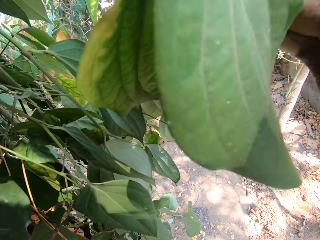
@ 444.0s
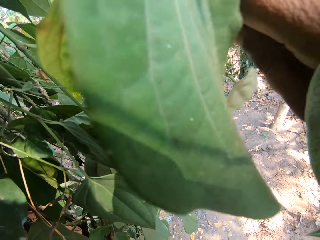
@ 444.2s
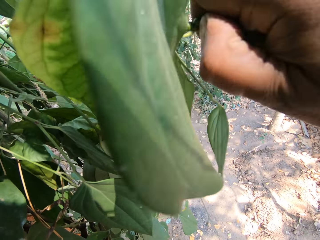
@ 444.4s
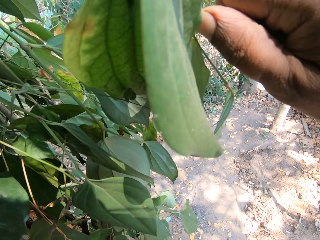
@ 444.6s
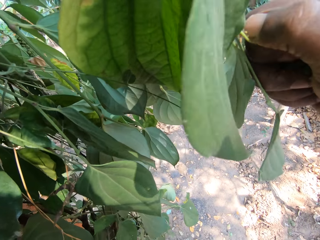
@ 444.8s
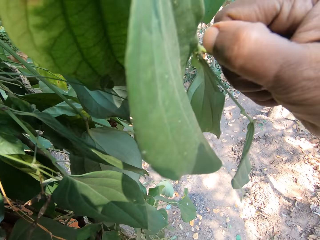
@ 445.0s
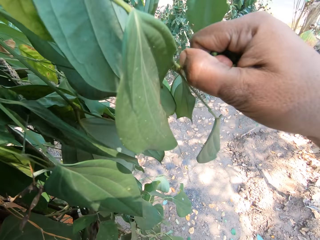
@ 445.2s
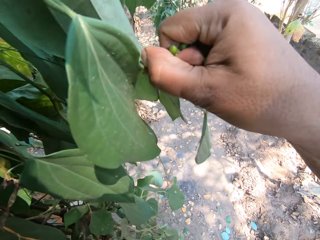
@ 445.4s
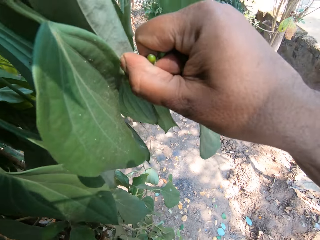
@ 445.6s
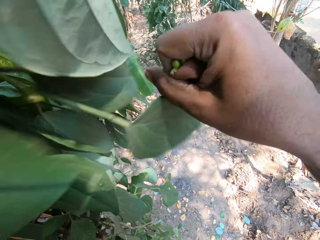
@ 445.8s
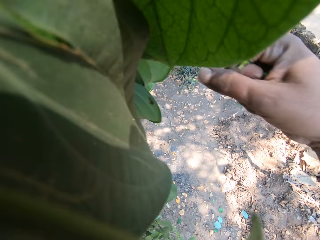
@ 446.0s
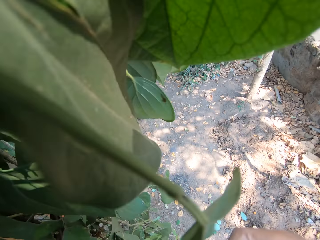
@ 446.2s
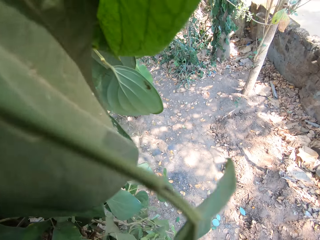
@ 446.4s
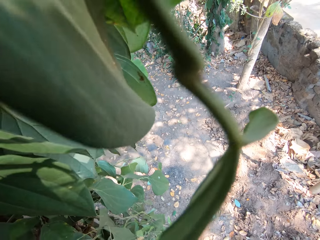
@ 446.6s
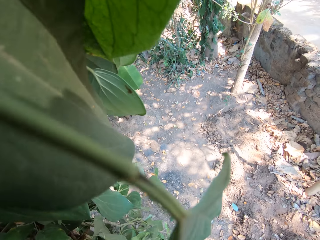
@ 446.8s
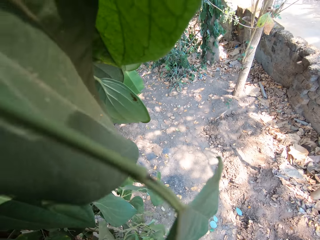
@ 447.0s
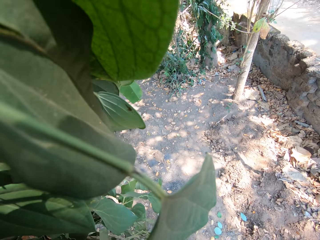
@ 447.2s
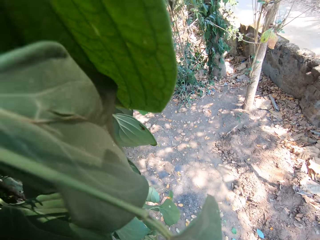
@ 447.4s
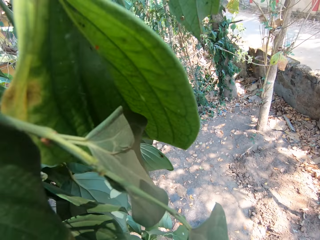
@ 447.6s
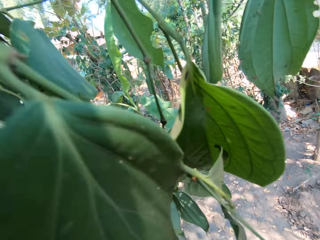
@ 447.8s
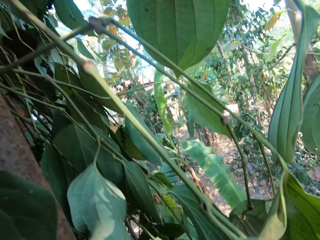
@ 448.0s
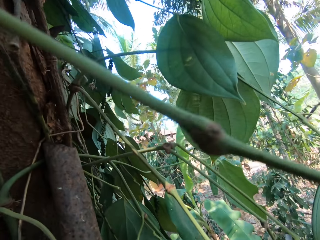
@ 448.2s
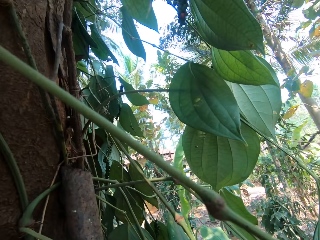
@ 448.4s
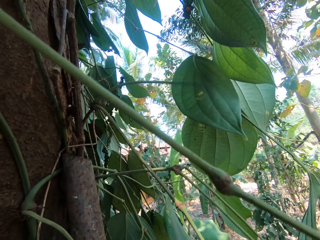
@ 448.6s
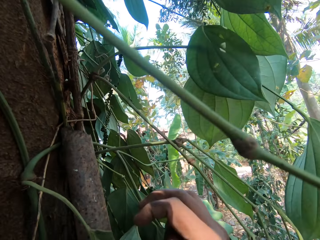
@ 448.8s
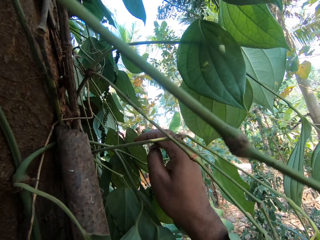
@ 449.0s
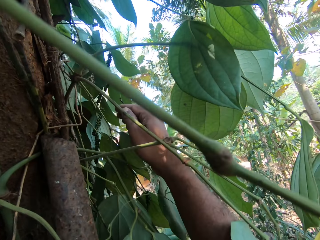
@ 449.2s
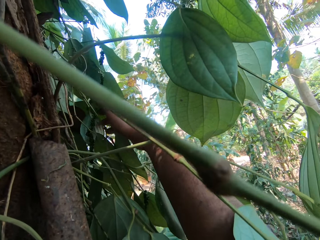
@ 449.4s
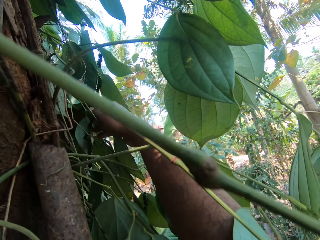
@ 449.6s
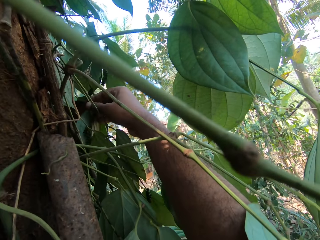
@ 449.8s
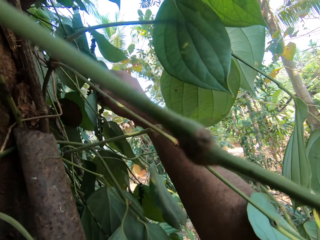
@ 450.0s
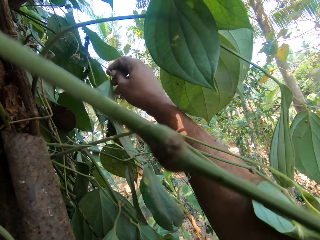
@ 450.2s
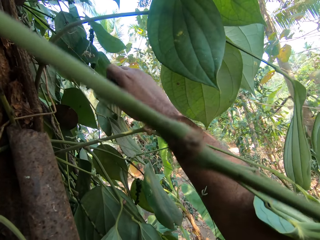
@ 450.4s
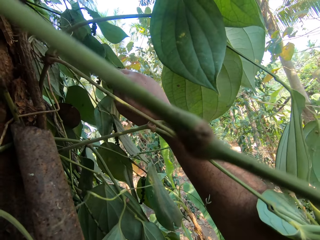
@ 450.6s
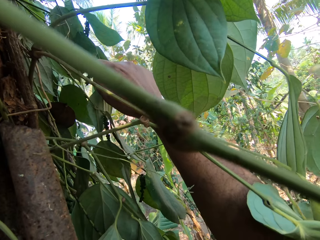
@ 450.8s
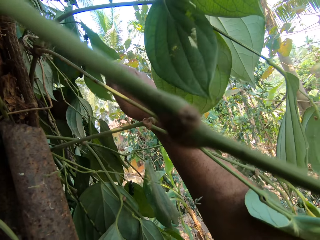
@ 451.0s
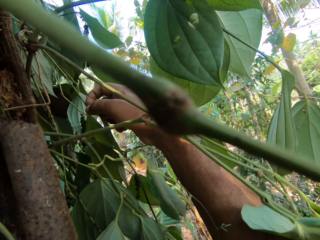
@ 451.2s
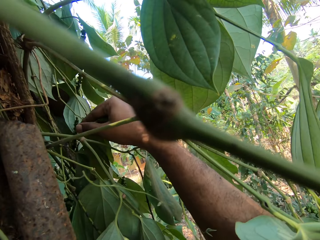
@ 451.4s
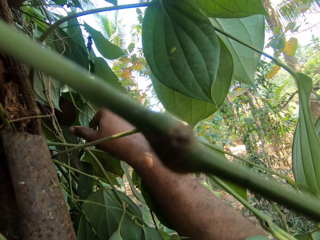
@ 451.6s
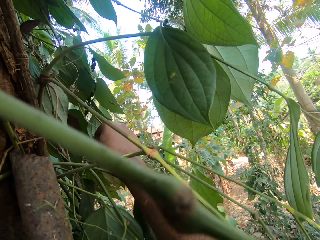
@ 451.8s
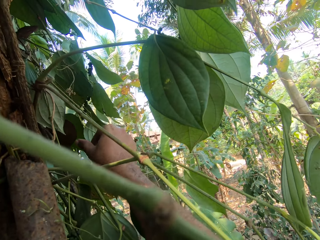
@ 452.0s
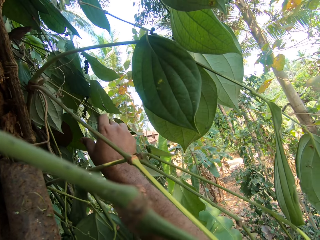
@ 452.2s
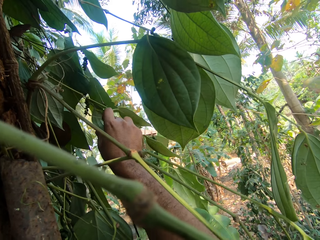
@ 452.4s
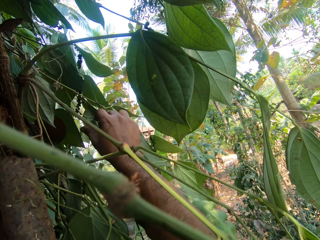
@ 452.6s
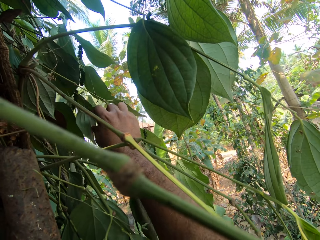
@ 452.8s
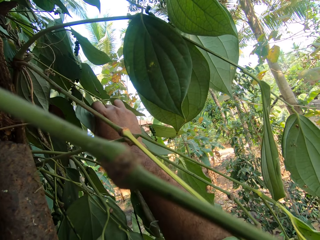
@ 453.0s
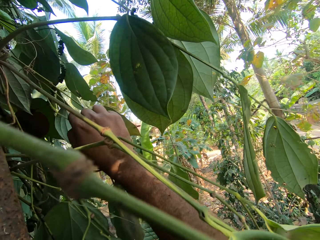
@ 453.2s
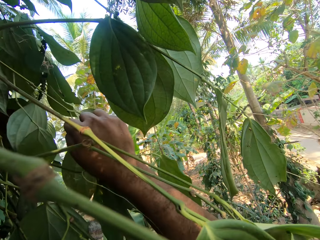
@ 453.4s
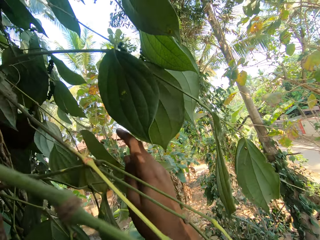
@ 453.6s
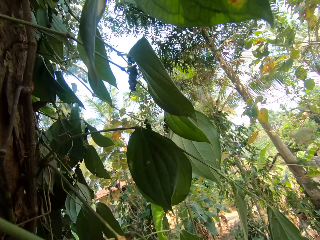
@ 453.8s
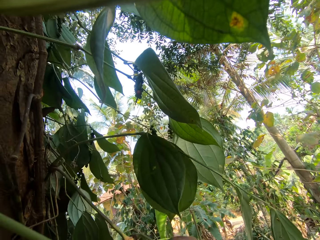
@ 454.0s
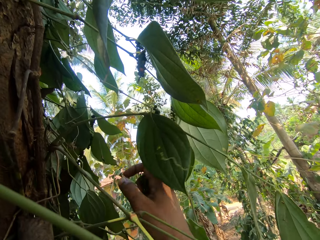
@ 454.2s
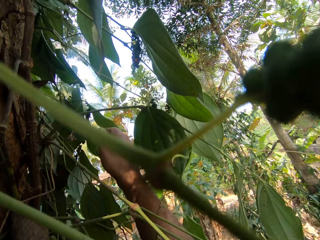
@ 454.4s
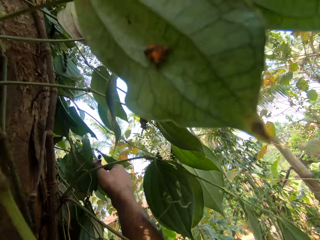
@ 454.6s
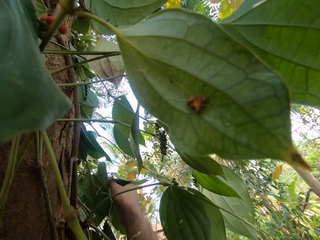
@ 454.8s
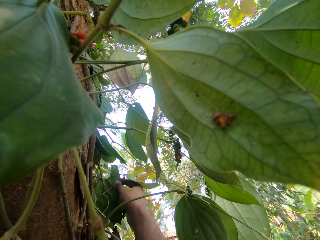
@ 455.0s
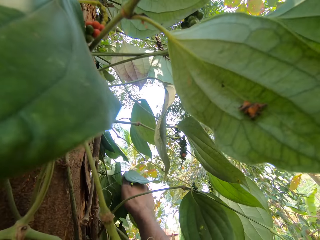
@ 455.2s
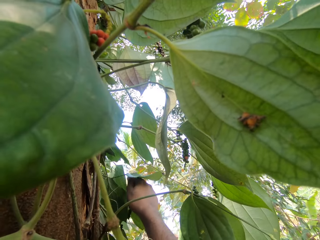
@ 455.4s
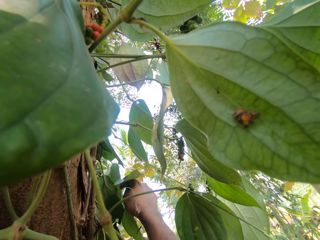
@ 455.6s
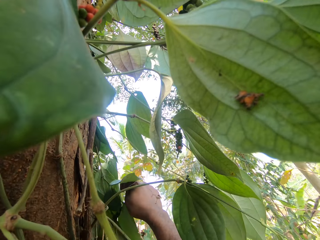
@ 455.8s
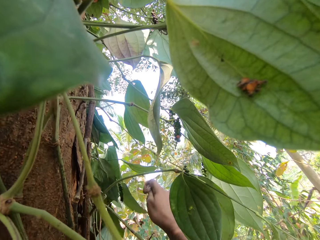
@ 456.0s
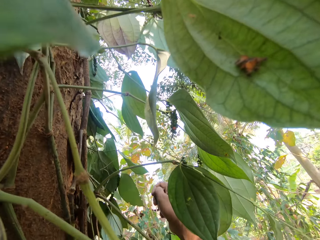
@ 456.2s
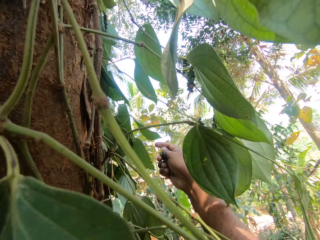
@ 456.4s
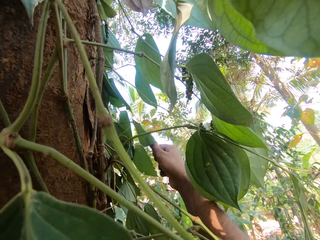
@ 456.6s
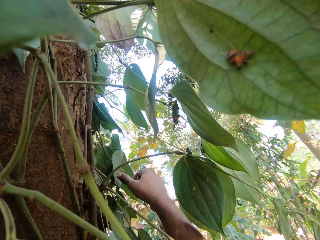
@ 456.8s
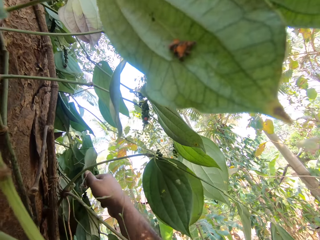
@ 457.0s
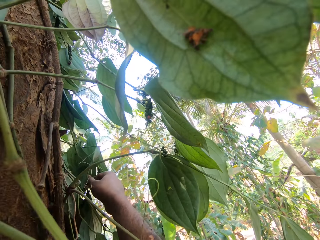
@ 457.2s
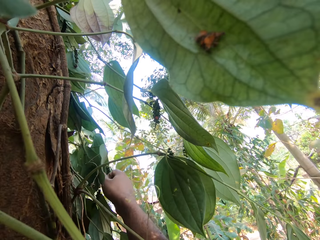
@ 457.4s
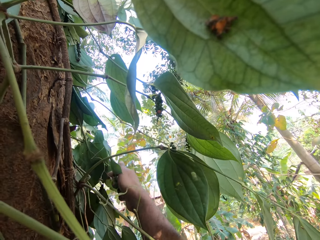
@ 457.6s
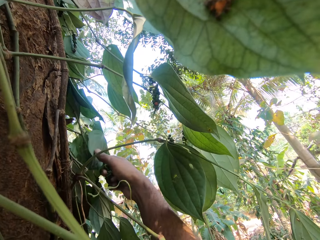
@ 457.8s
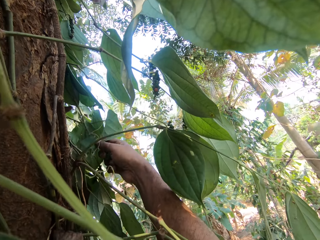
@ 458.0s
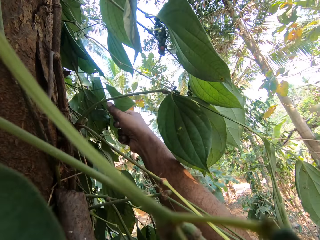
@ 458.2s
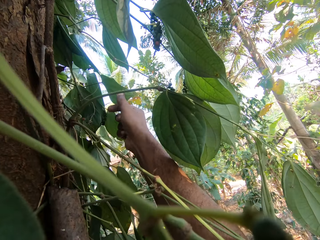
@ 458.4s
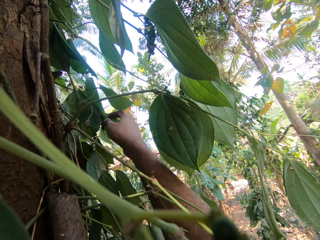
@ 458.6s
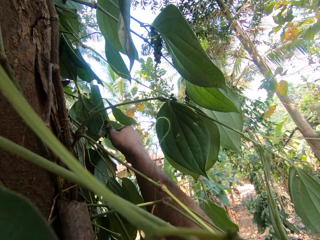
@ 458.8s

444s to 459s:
The camera wearer stares at the leaves. He plucks the vegetable on top of the tree. He cuts some fruits from the tree with his right hand. He moves the leaves on the tree with his right hand. He cuts some fruits from the tree with his right hand. He cuts a leaf from the tree with his right hand.

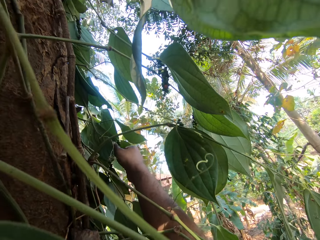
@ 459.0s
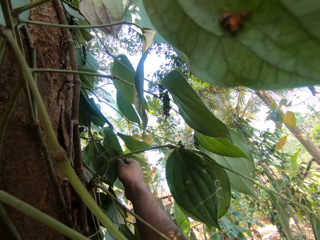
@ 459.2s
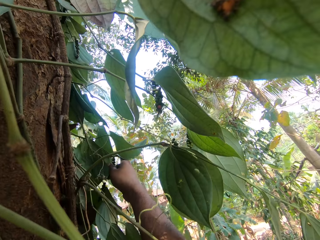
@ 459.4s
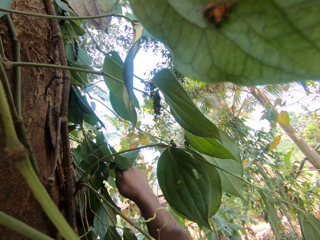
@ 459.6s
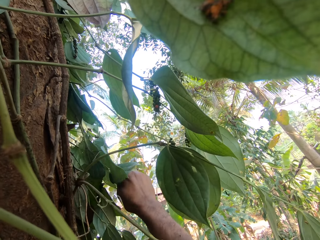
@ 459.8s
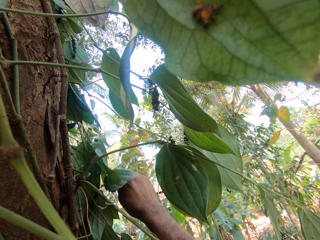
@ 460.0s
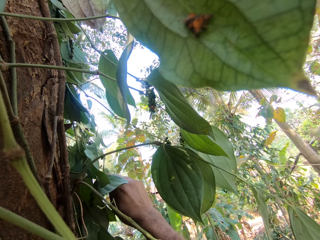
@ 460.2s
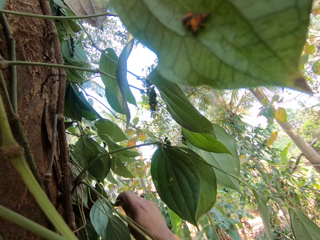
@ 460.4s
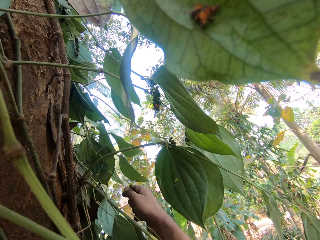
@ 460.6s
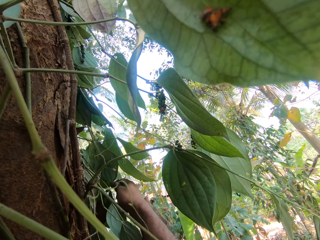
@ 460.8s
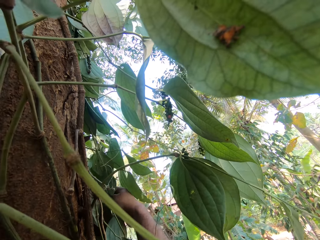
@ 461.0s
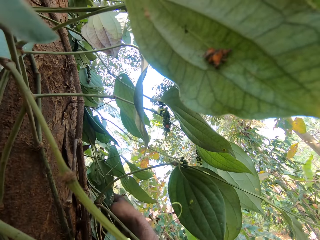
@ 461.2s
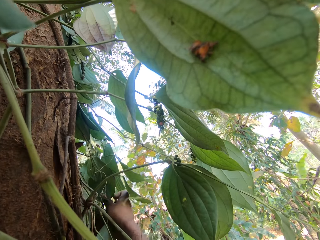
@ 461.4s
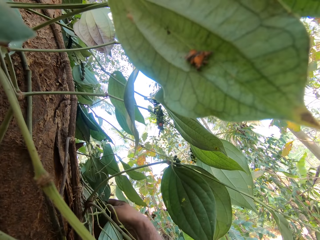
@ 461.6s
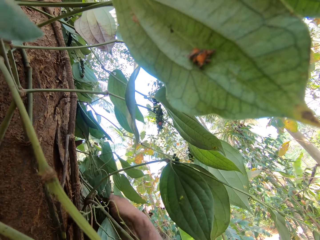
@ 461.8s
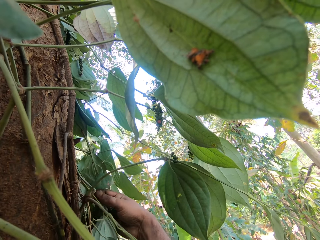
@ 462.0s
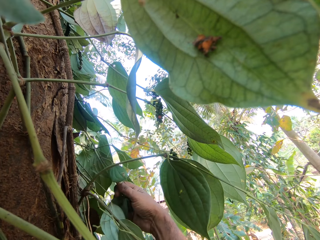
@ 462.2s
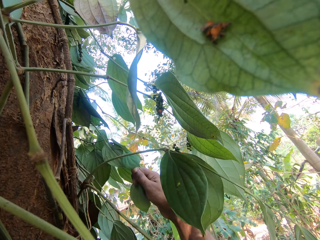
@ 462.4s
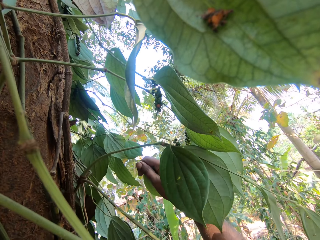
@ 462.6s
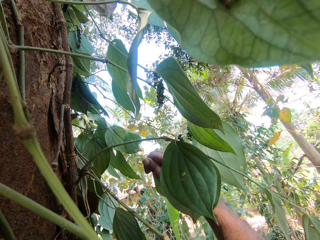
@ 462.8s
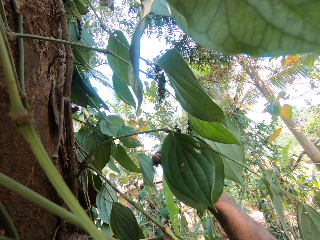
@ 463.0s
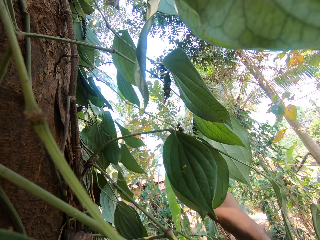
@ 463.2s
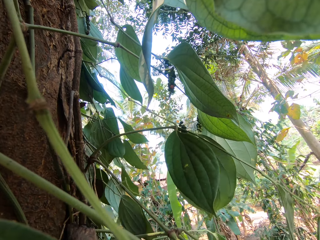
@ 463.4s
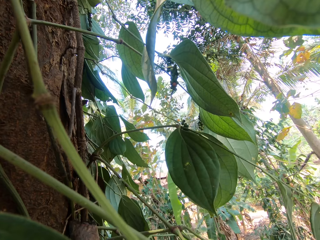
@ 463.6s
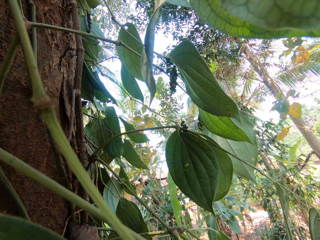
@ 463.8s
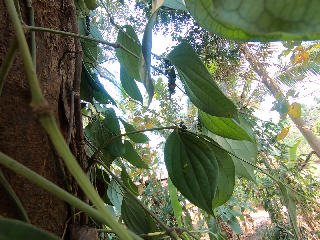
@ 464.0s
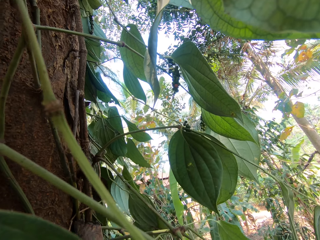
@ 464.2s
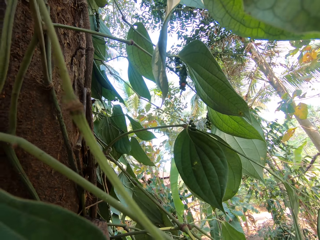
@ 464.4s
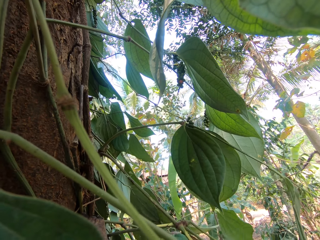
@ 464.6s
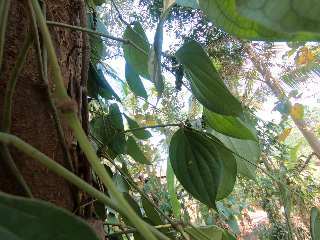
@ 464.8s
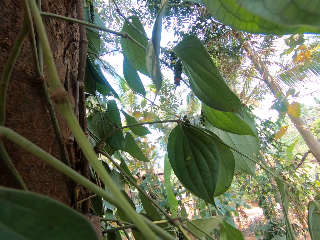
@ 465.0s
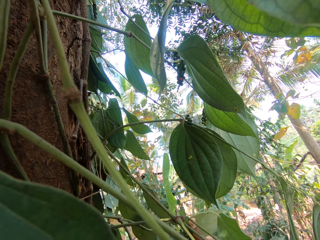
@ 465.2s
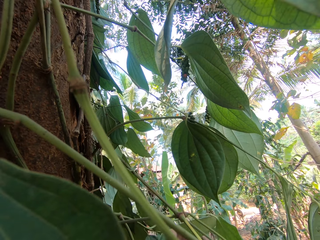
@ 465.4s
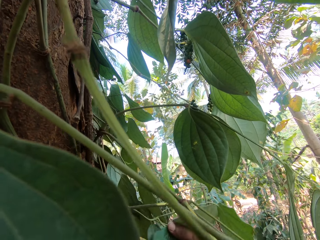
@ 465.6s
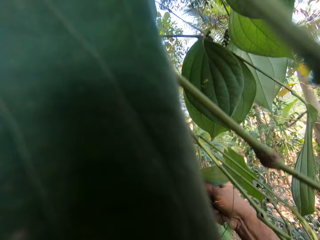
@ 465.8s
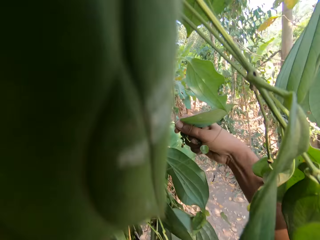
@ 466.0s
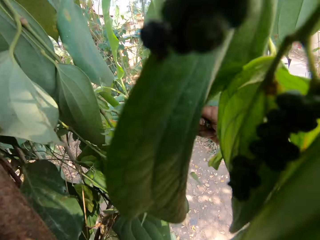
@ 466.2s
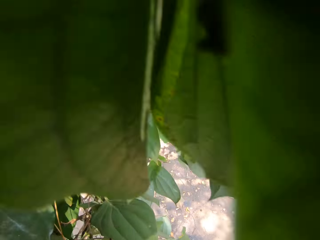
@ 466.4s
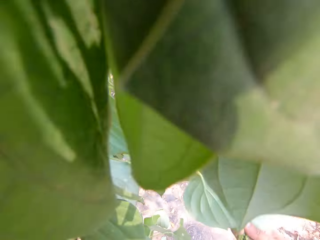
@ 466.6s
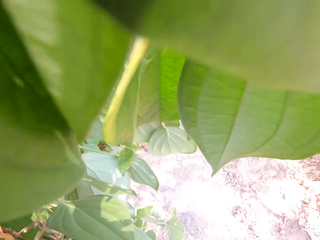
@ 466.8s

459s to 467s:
The camera wearer cuts a leaf from the tree with his right hand. He does it again.
